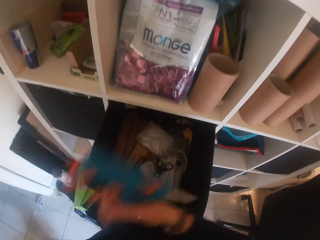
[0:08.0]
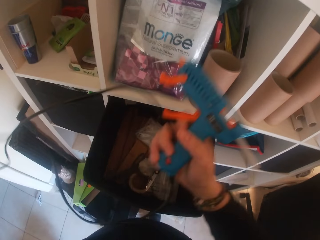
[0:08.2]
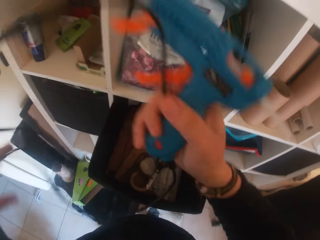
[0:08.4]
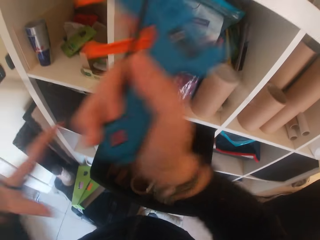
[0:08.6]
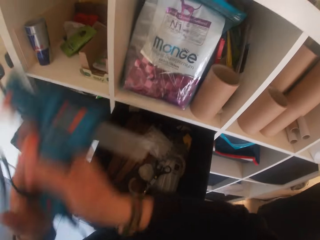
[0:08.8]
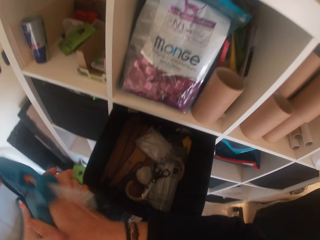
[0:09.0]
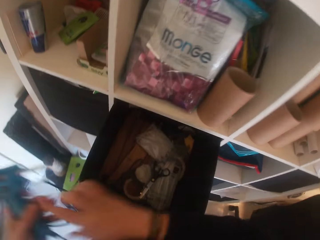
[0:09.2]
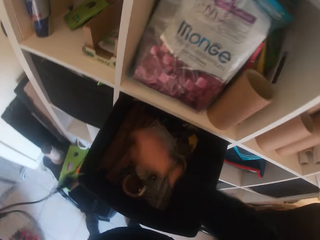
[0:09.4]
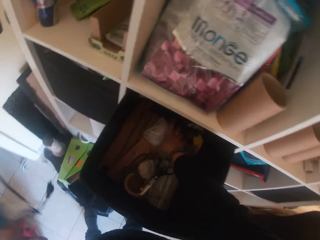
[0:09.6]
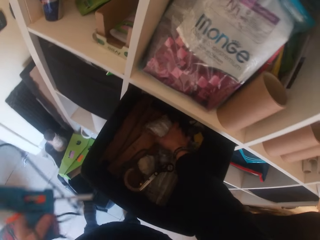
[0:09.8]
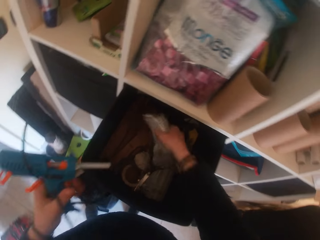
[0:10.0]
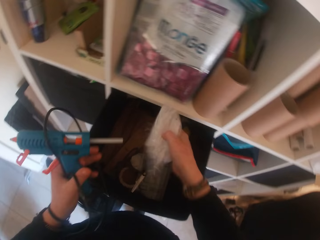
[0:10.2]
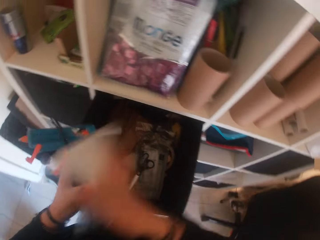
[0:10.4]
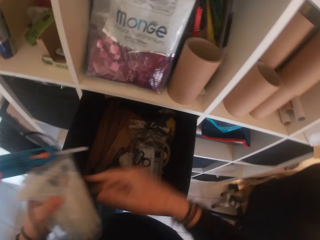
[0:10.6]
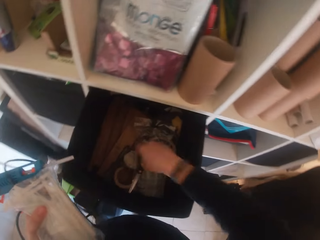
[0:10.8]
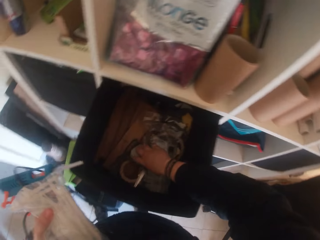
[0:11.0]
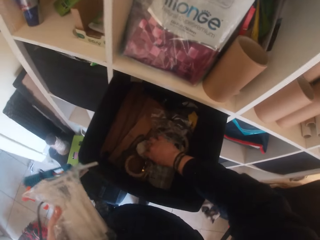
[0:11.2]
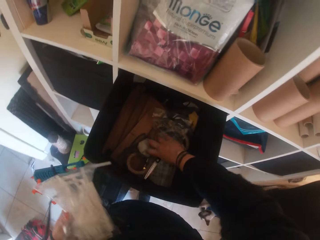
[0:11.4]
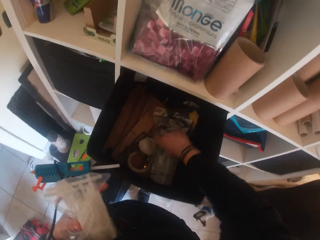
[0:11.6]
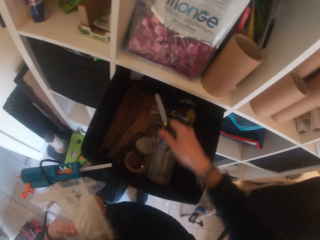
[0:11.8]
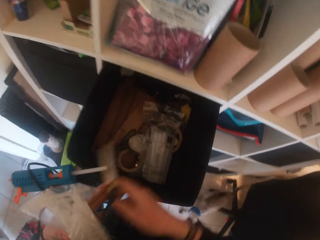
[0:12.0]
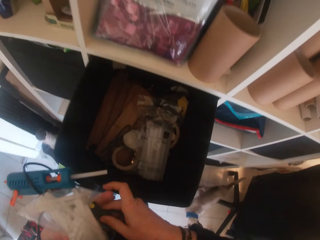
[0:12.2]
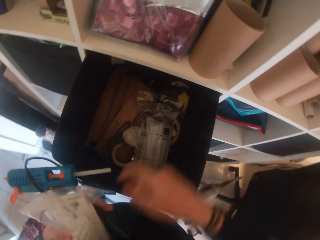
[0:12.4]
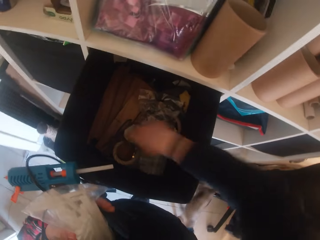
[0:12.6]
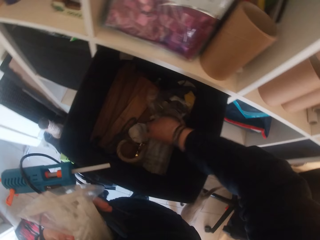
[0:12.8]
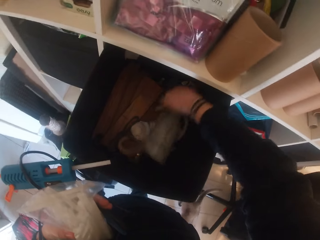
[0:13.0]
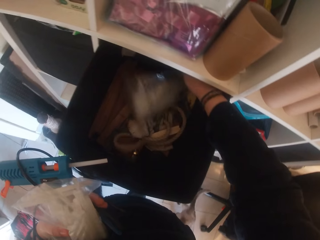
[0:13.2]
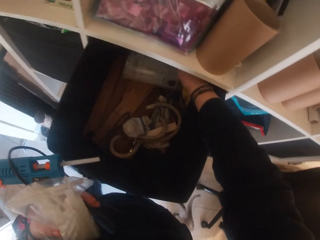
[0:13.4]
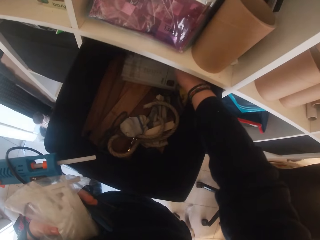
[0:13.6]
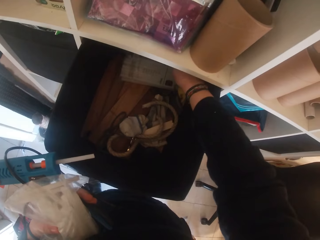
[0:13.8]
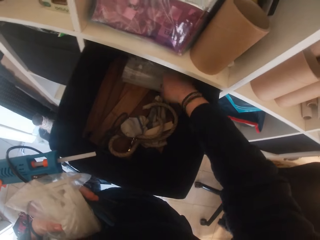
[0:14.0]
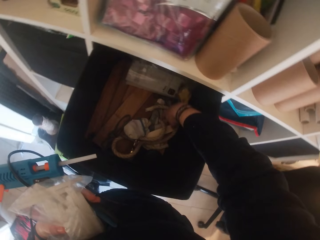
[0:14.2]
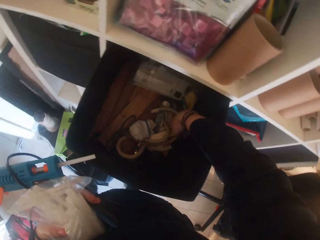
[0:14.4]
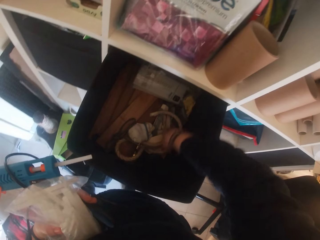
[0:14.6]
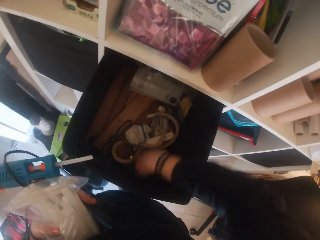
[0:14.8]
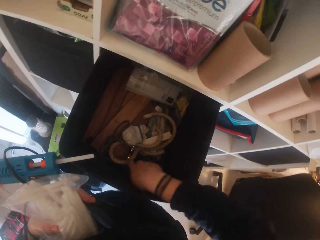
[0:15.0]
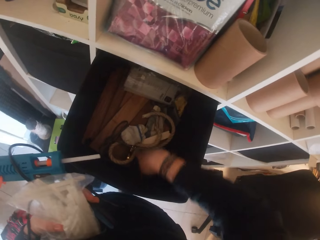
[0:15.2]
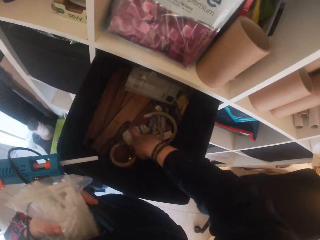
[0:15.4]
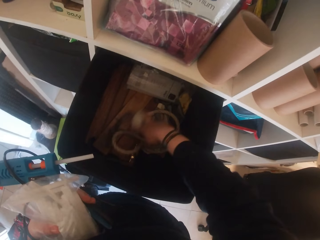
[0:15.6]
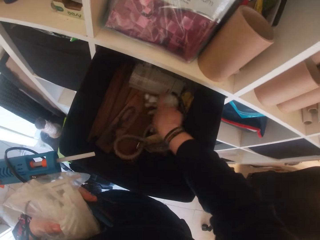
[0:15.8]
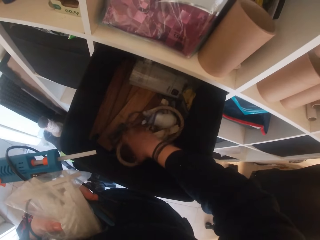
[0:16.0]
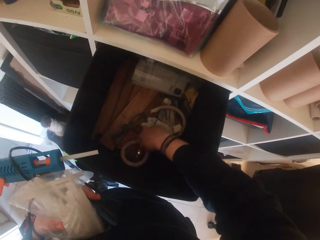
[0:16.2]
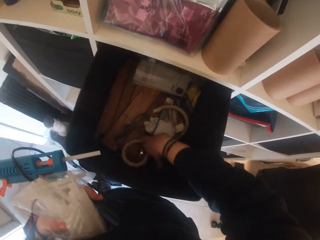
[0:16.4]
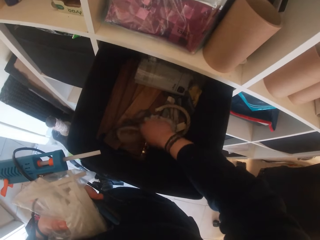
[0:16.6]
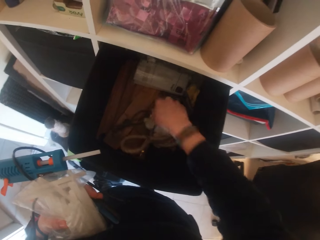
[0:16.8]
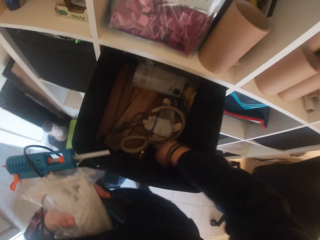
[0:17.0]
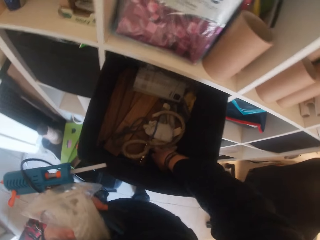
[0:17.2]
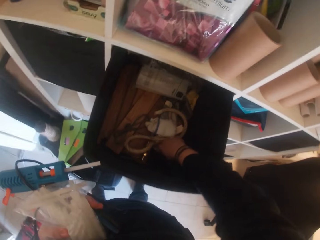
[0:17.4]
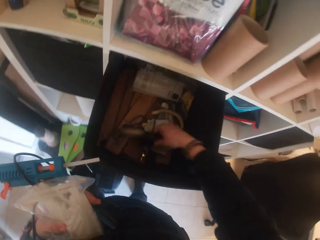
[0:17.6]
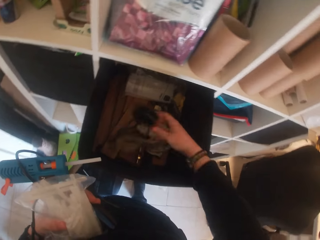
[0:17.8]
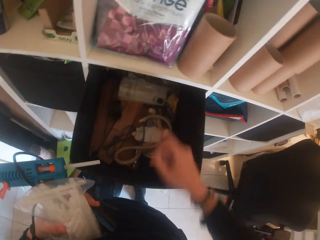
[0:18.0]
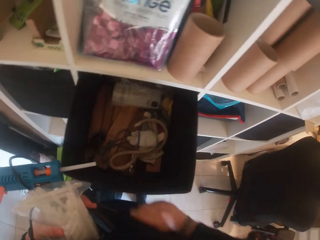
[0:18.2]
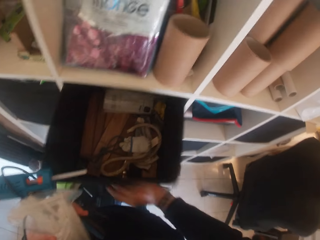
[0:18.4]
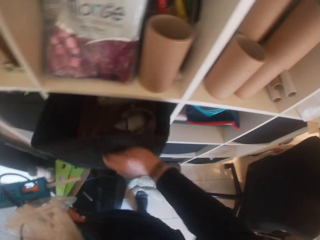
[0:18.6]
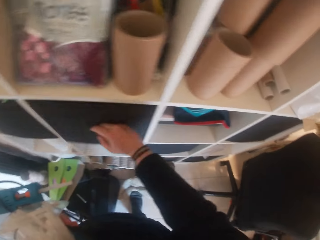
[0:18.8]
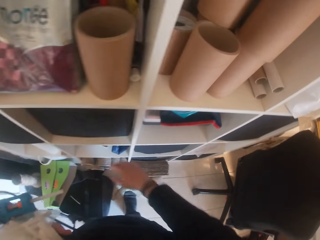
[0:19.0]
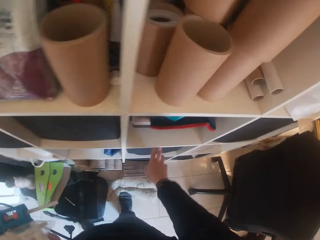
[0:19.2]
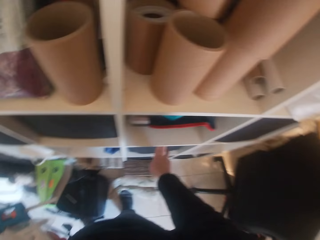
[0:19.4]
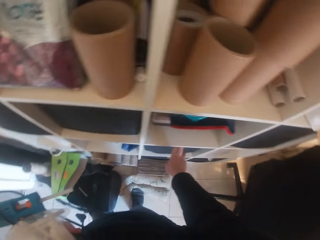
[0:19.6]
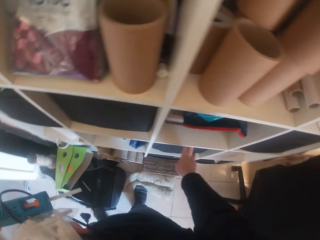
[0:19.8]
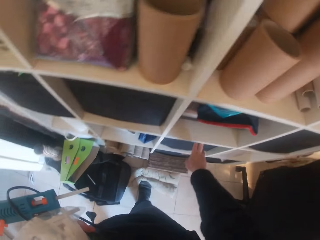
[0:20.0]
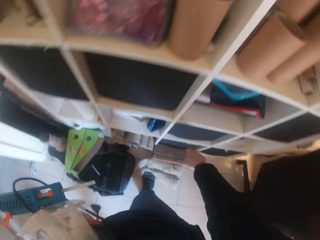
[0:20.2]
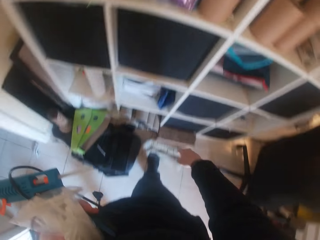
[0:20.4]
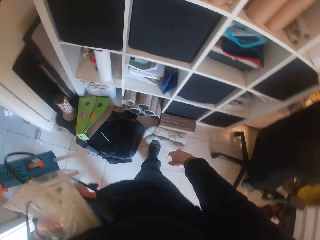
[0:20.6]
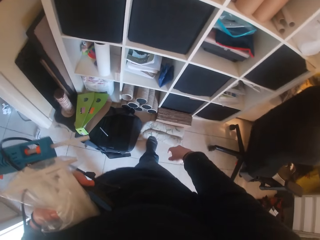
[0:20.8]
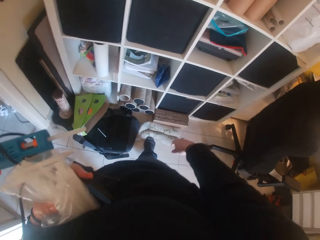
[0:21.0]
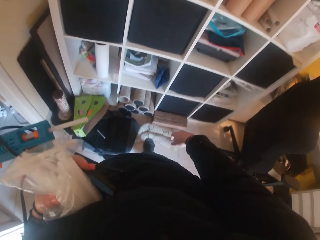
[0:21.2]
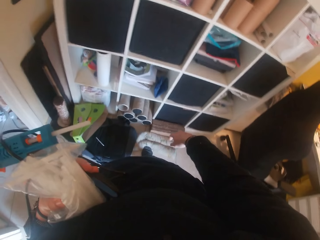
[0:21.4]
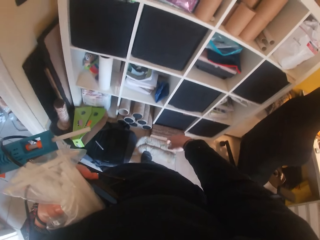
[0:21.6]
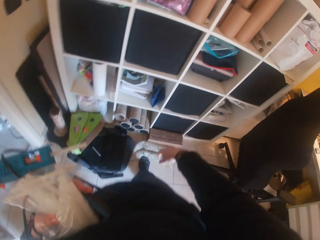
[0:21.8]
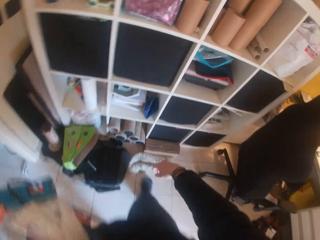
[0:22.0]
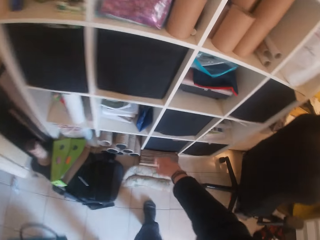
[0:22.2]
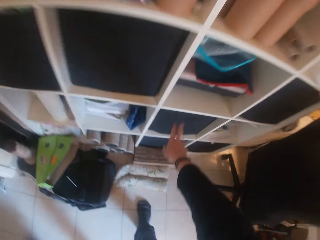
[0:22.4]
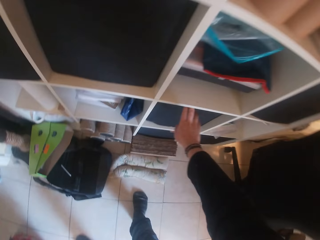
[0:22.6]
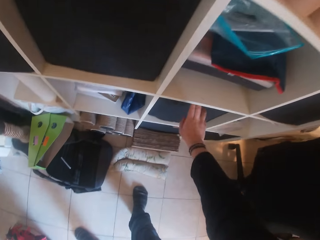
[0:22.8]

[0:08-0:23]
The camera wearer holds the heat gun with his left hand. He picks up a polythene bag from the box with his right hand. He holds the polythene bag with his left hand. He picks up scissors from the box with his right hand. He holds the scissors with his left hand. He moves the polythene bag inside the box with his right hand. He looks at the drawer. He picks up a rubber cover inside the box with his right hand. He drops the rubber cover inside the box with his right hand. He pushes the box inside the cupboard with his right hand. He closes the drawer. He touches a box inside the cupboard with his right hand. He stands.

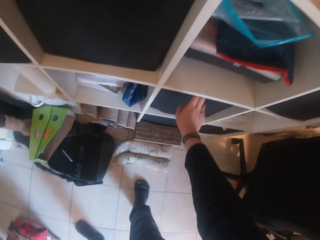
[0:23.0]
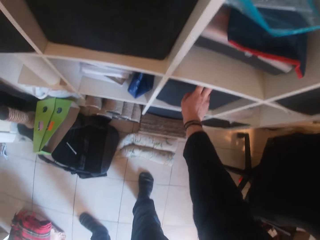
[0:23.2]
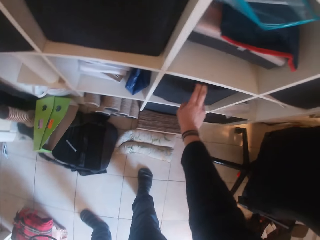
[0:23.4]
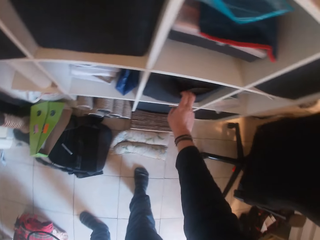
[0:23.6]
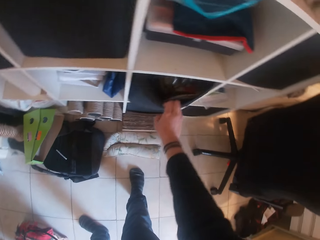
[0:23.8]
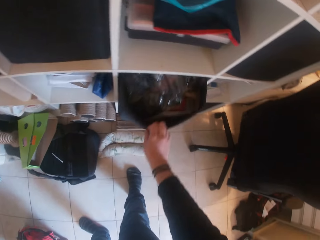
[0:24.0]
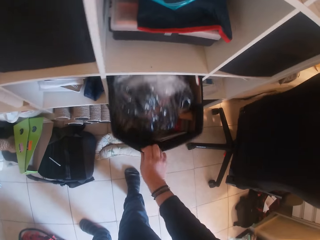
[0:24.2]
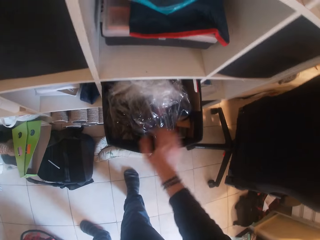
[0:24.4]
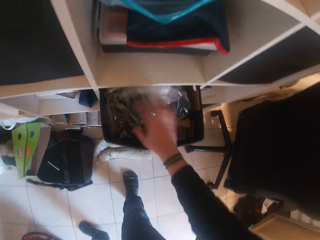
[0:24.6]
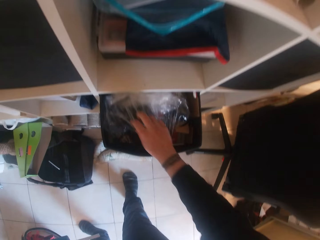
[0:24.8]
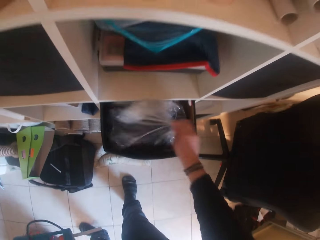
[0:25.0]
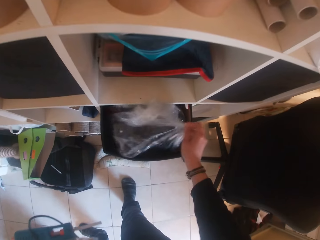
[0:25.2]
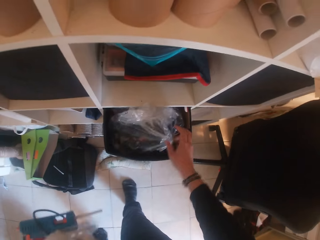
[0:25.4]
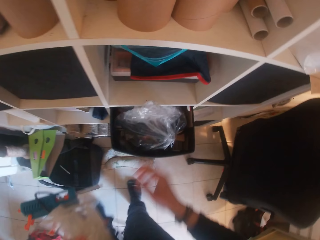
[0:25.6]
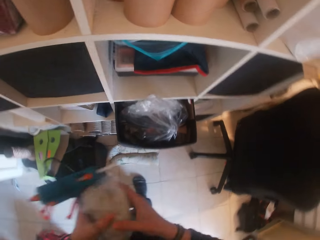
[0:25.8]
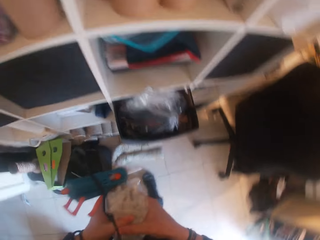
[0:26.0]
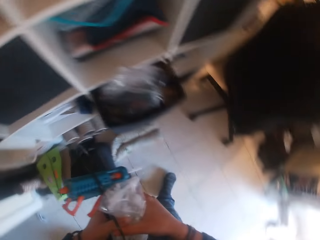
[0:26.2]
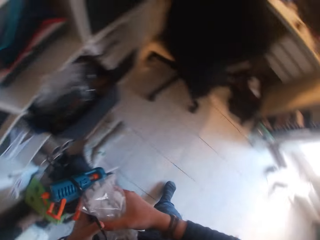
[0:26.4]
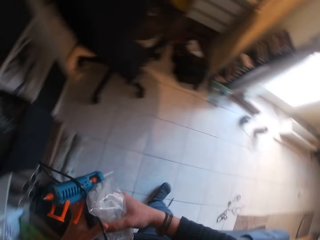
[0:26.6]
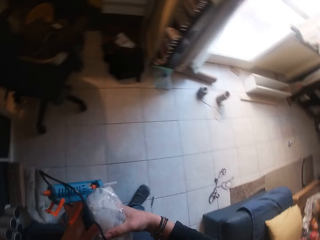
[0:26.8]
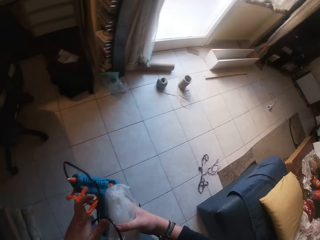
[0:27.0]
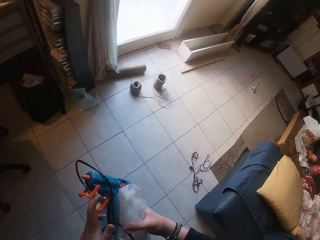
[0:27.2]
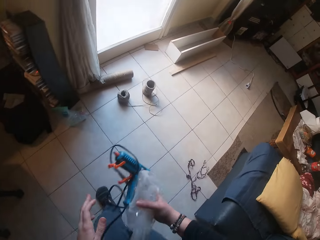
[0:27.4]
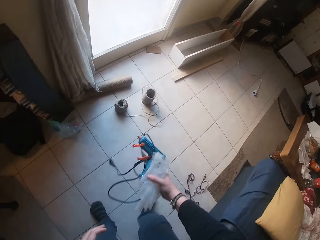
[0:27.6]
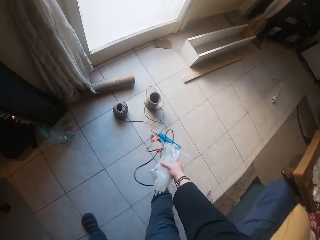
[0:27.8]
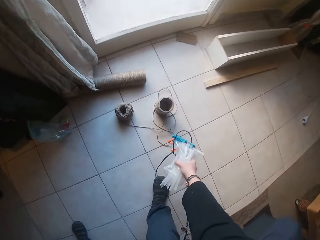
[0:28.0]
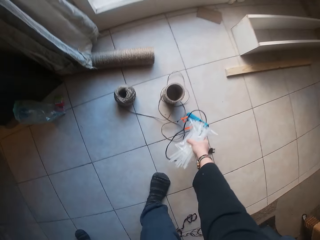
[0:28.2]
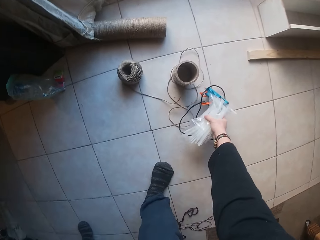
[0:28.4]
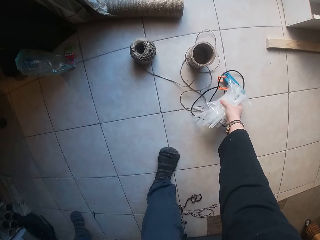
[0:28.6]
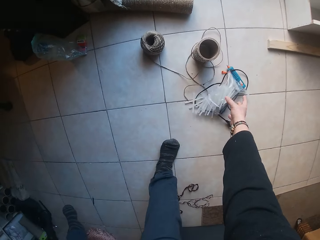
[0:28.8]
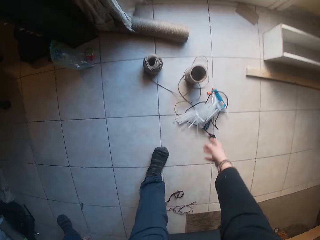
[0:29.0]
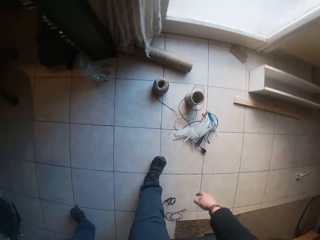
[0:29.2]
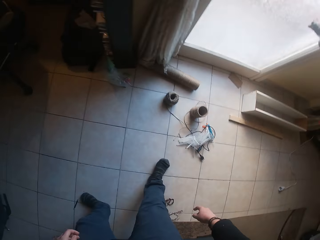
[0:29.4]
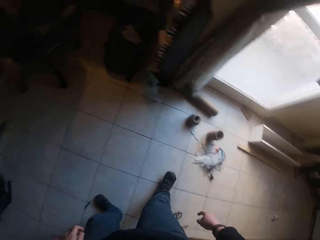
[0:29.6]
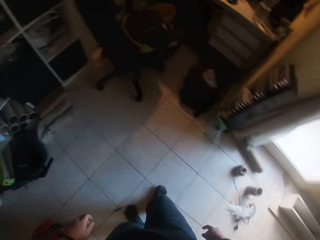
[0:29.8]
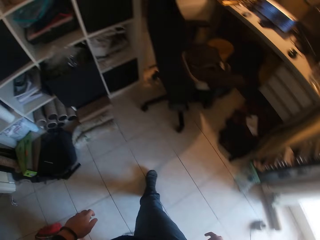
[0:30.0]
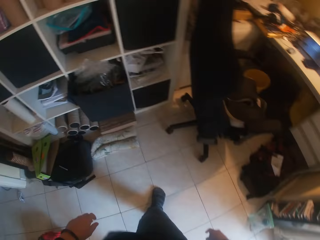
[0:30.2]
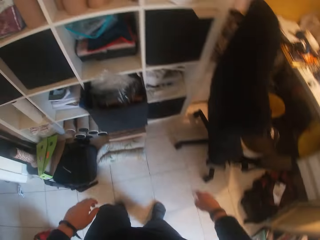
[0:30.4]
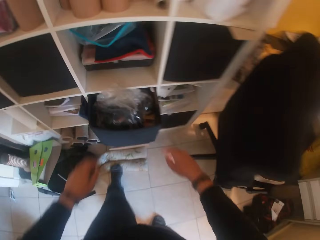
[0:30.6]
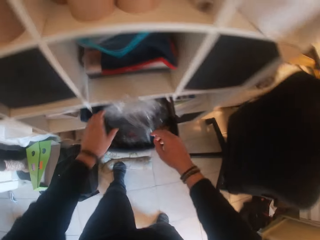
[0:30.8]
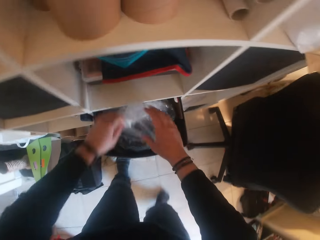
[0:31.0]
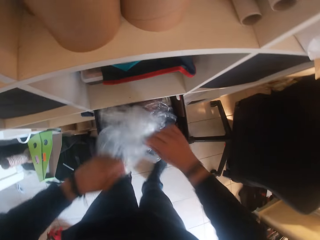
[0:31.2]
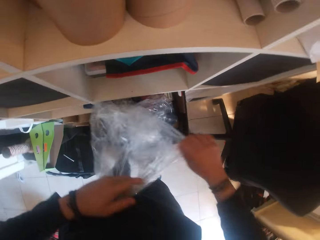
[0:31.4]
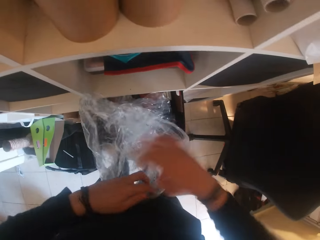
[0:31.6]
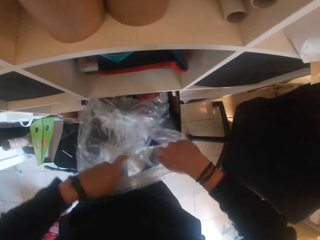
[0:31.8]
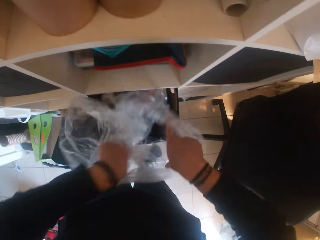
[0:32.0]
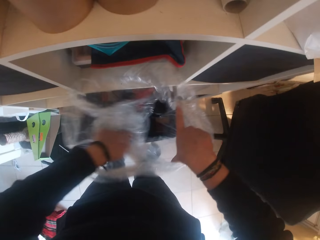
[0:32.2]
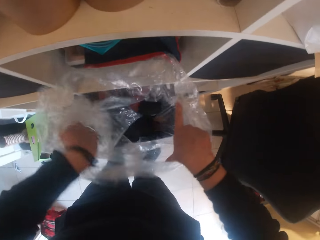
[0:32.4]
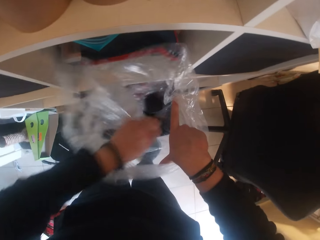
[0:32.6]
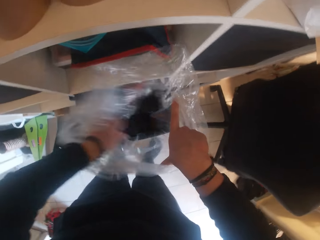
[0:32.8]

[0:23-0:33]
The camera wearer pulls out the box from the cupboard with his right hand. He opens the drawer. He touches a polythene bag inside the box with his right hand. He holds the heat gun, scissors, polythene bag and rubber cover with both hands. He drops the heat gun, scissors, polythene bag and rubber cover on the floor with his right hand. He moves. He opens the polythene bag inside the box with both hands. He looks at the paper.
